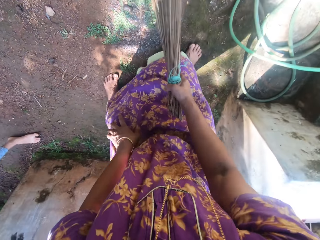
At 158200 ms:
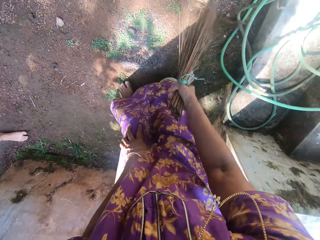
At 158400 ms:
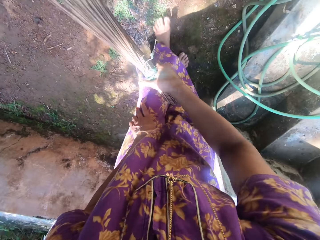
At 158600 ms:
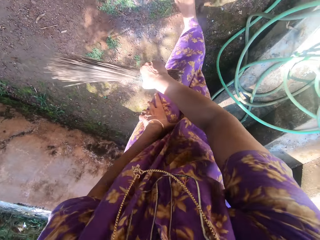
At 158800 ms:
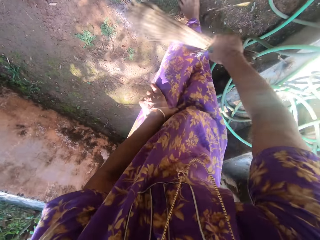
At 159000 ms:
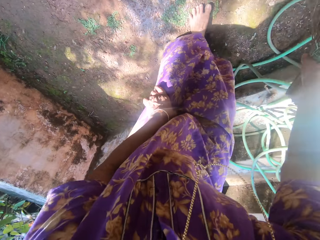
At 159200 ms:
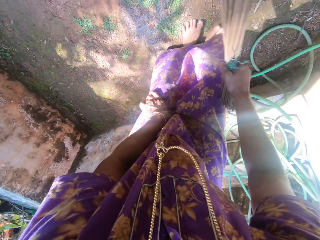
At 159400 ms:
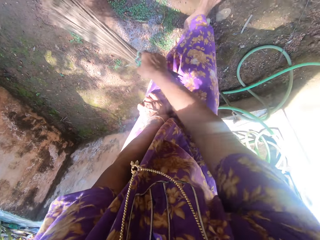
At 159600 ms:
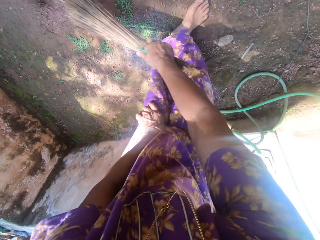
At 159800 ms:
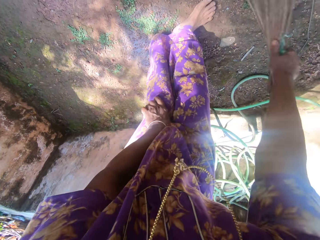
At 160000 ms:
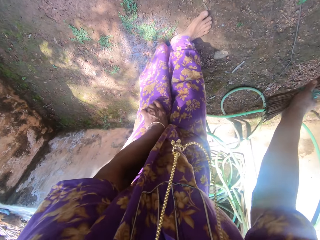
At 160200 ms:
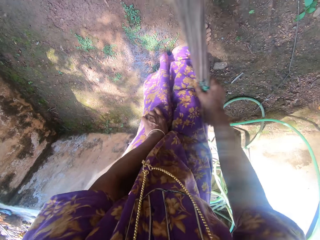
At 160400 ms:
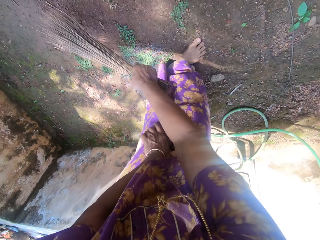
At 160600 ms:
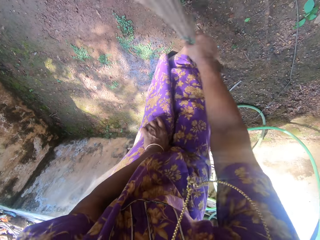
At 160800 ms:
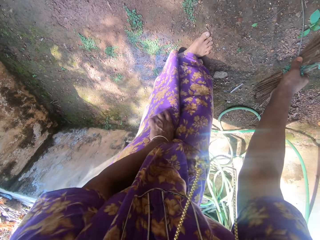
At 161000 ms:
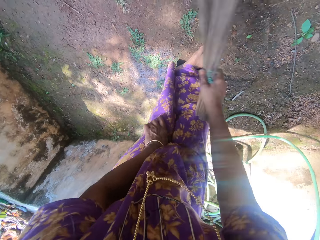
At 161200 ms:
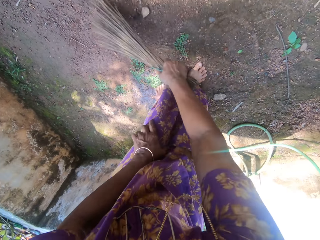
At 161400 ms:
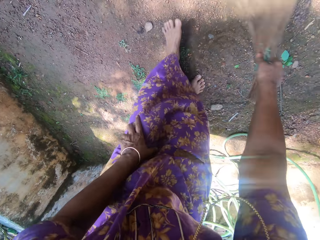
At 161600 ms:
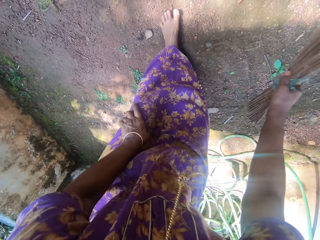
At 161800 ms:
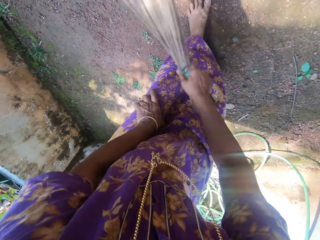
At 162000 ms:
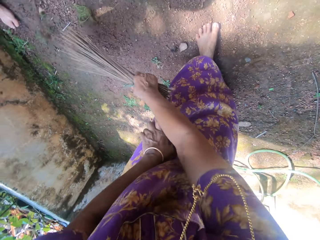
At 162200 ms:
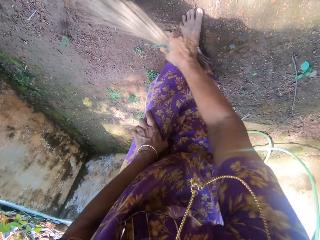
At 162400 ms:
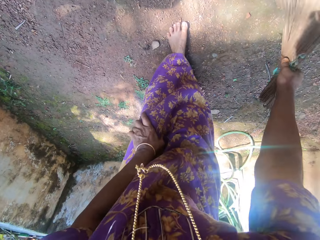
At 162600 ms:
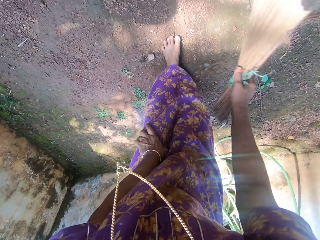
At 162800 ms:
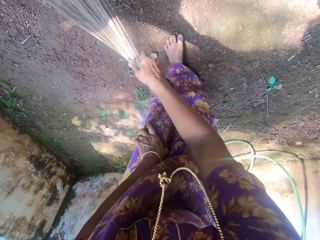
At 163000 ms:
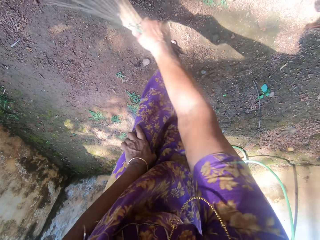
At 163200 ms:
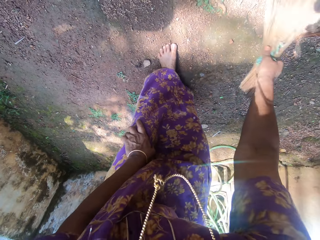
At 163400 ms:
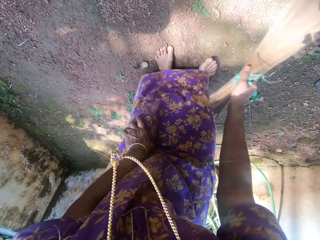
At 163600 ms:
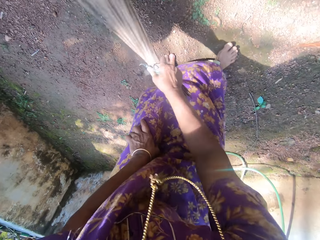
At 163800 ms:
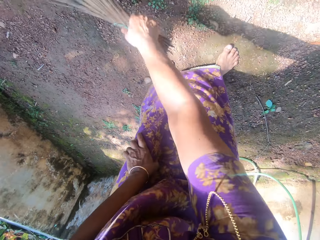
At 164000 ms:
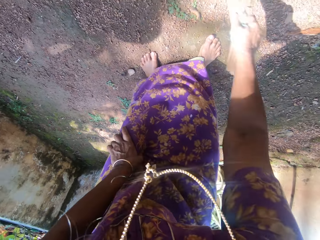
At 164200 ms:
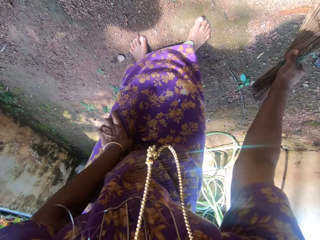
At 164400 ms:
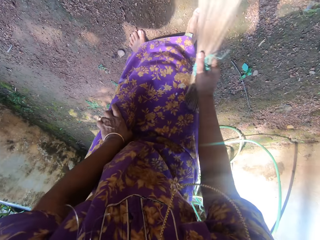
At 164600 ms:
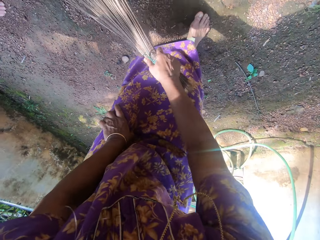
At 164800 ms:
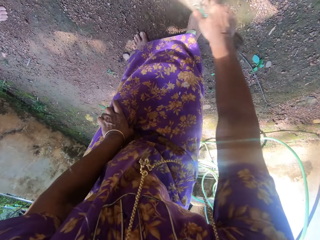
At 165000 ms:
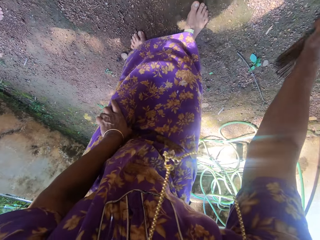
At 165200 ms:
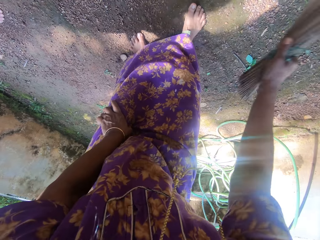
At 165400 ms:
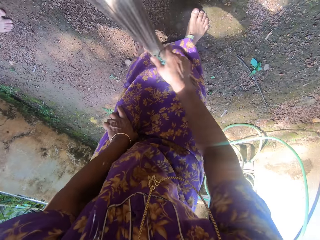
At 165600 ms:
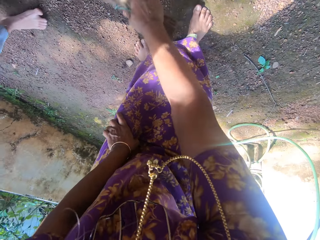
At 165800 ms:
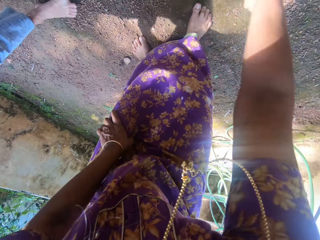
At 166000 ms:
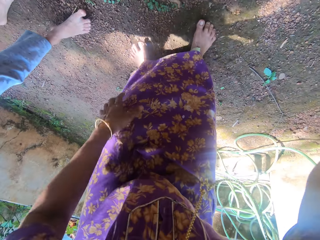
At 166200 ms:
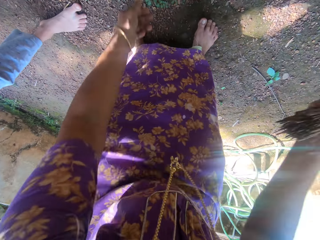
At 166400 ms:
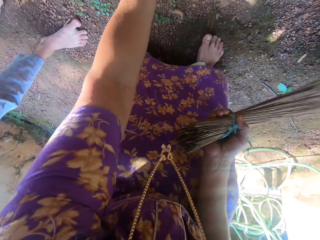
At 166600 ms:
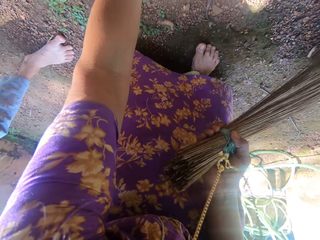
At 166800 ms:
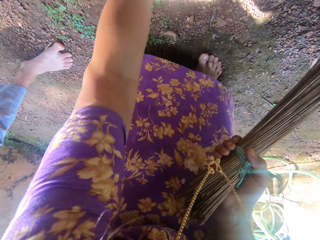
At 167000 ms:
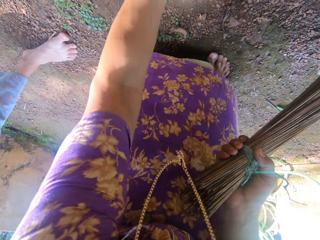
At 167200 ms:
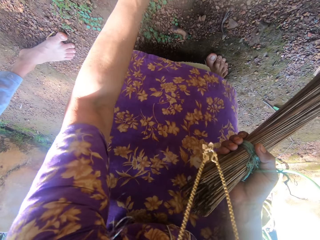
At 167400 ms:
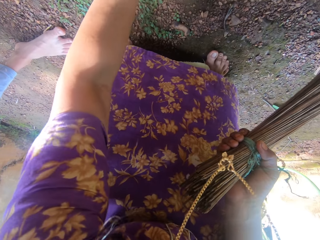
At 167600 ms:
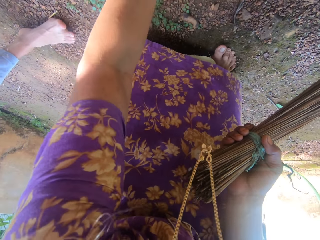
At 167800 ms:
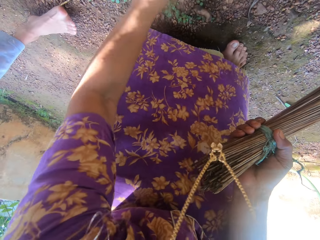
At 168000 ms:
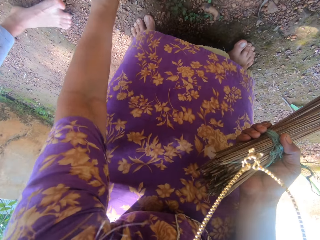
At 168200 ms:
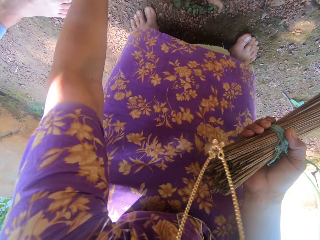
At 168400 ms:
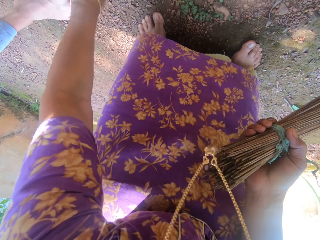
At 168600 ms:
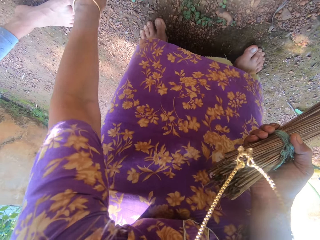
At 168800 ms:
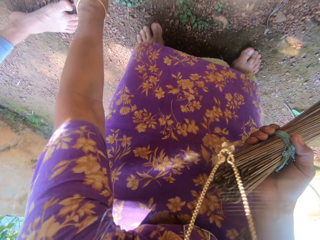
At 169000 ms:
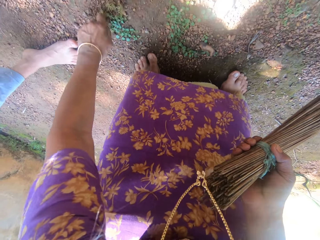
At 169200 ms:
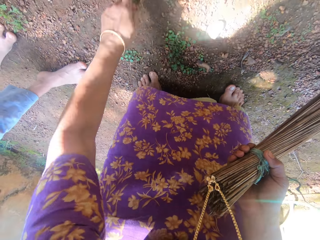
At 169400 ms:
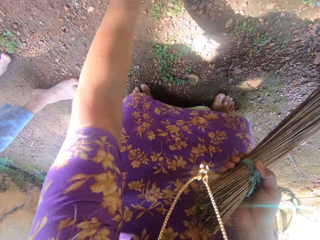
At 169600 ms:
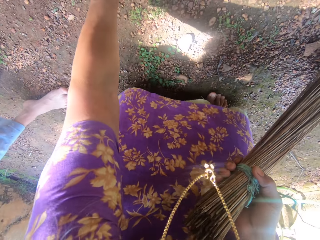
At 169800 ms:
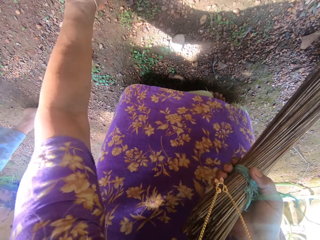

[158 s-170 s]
A child walks along the camera wearer as she sweeps. The camera wearer uproots grasses from the ground on the compound with her left hand.

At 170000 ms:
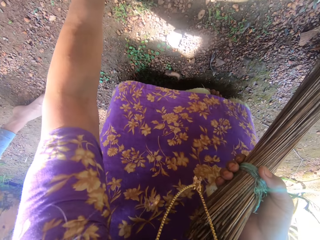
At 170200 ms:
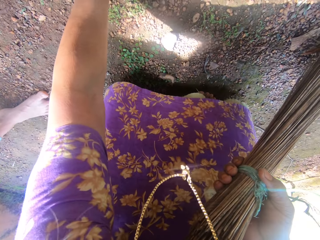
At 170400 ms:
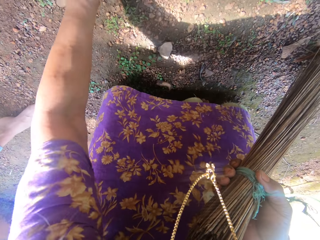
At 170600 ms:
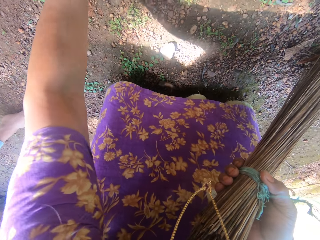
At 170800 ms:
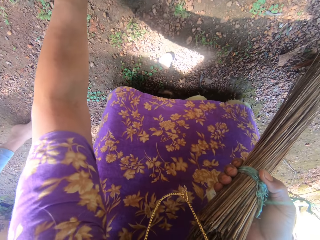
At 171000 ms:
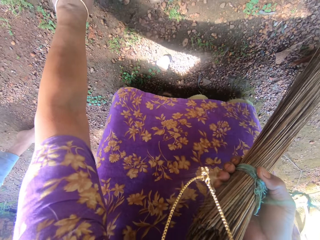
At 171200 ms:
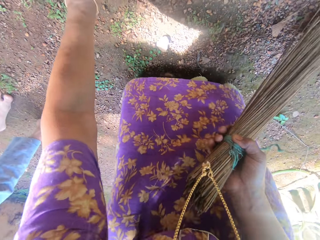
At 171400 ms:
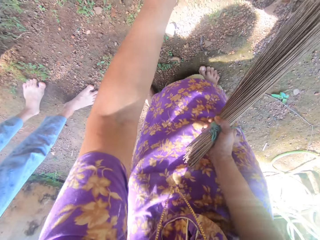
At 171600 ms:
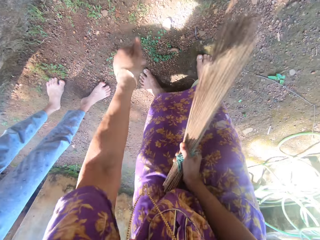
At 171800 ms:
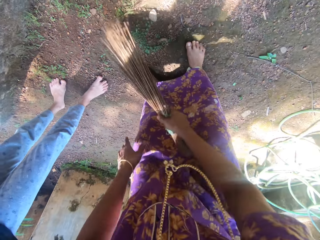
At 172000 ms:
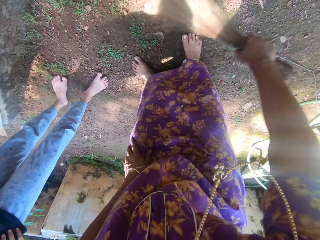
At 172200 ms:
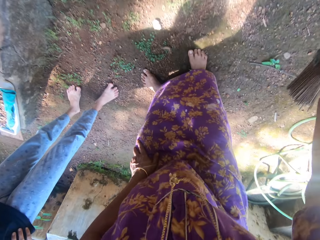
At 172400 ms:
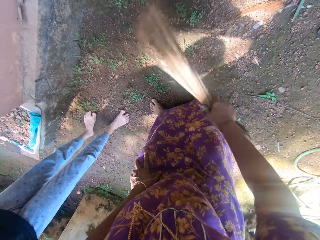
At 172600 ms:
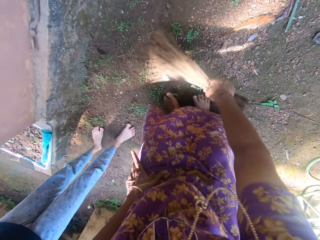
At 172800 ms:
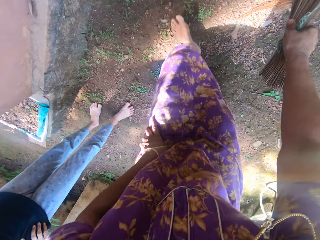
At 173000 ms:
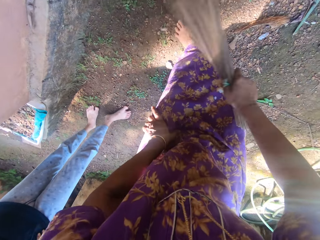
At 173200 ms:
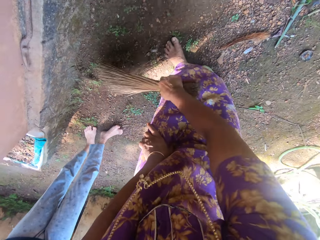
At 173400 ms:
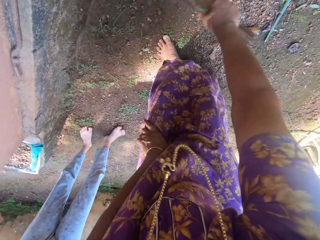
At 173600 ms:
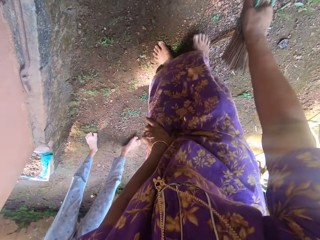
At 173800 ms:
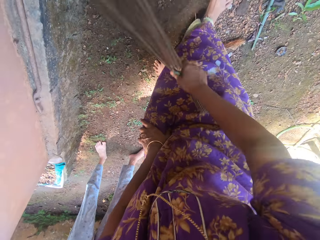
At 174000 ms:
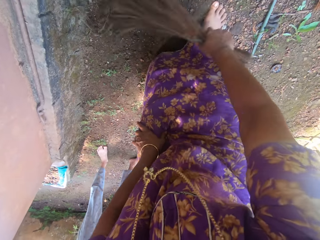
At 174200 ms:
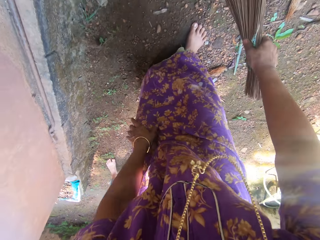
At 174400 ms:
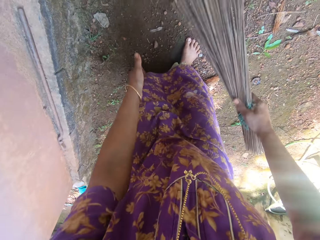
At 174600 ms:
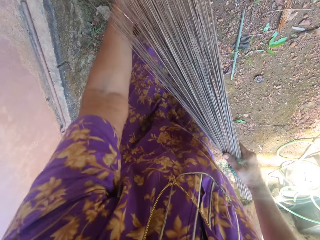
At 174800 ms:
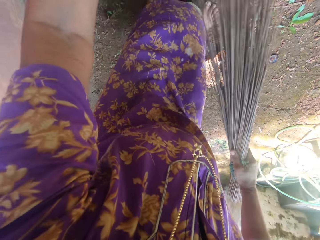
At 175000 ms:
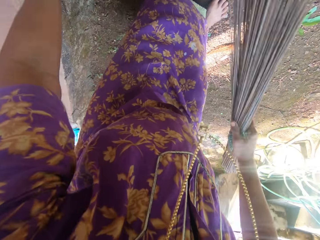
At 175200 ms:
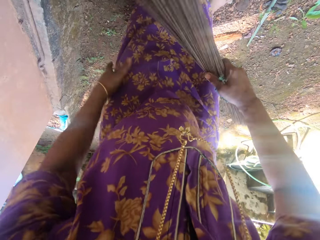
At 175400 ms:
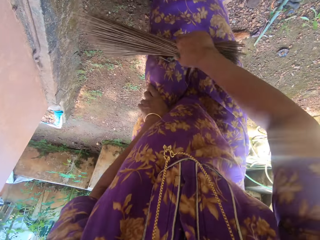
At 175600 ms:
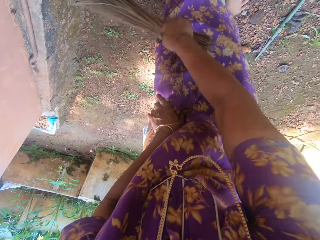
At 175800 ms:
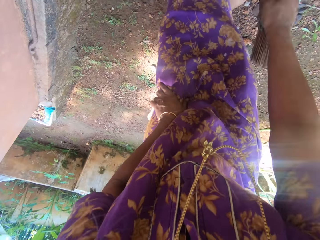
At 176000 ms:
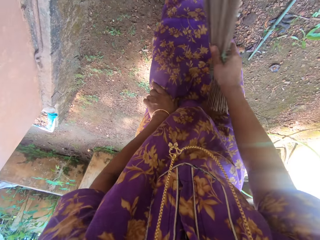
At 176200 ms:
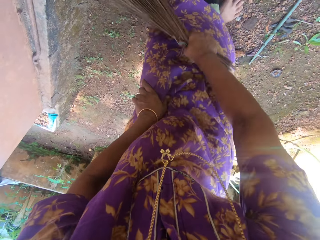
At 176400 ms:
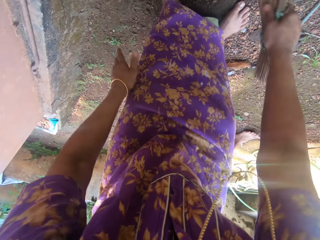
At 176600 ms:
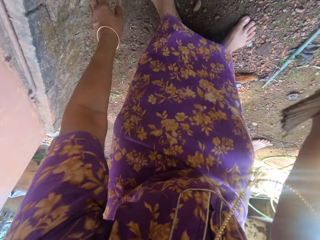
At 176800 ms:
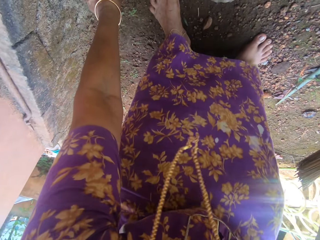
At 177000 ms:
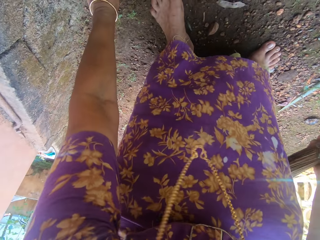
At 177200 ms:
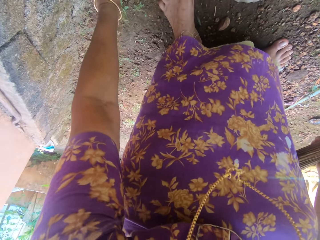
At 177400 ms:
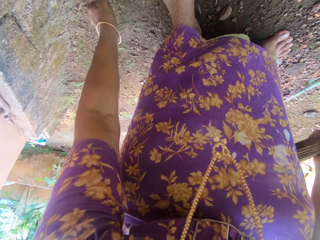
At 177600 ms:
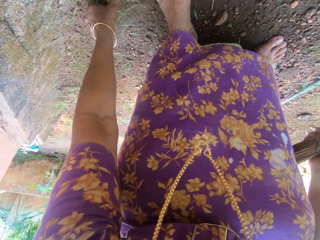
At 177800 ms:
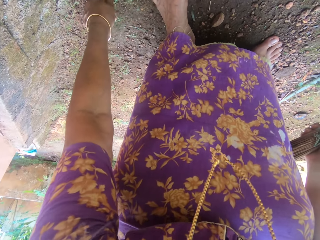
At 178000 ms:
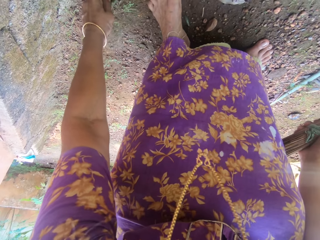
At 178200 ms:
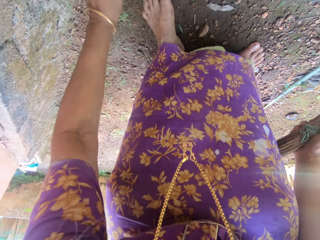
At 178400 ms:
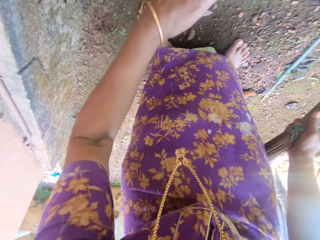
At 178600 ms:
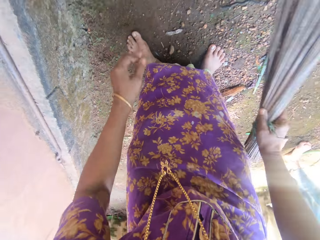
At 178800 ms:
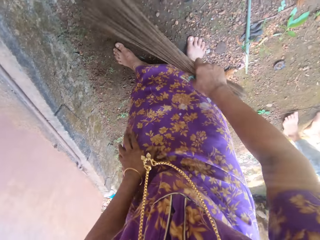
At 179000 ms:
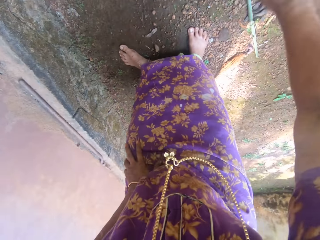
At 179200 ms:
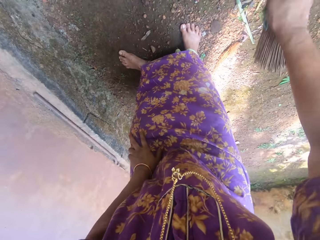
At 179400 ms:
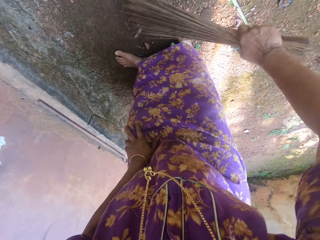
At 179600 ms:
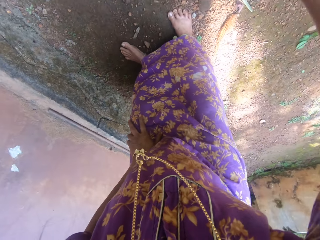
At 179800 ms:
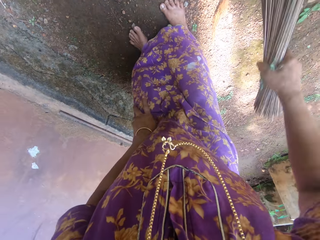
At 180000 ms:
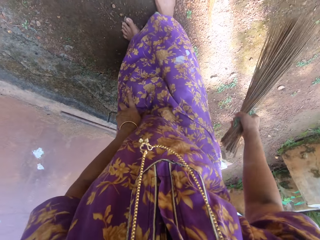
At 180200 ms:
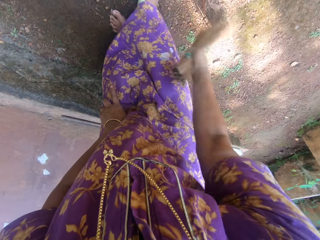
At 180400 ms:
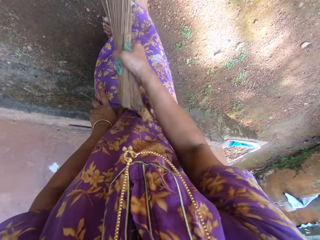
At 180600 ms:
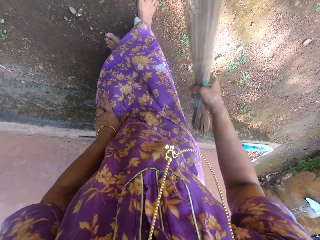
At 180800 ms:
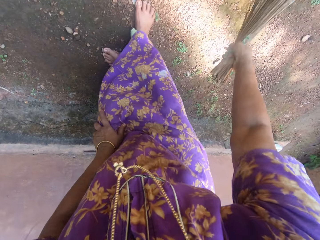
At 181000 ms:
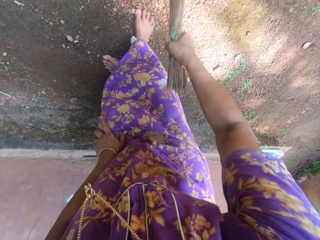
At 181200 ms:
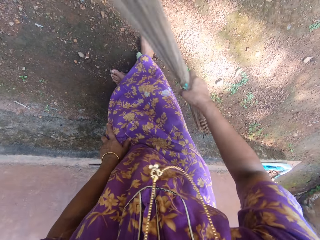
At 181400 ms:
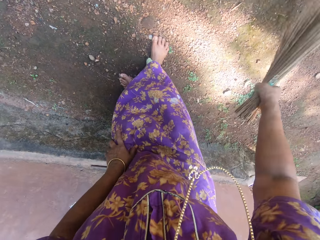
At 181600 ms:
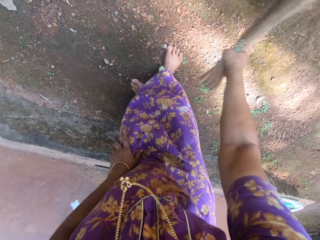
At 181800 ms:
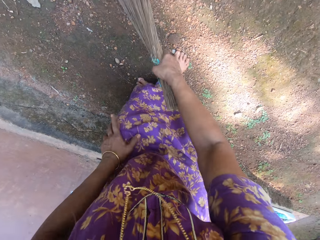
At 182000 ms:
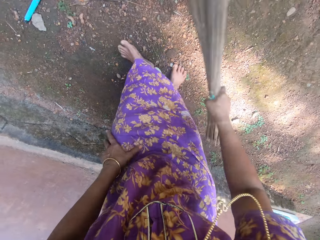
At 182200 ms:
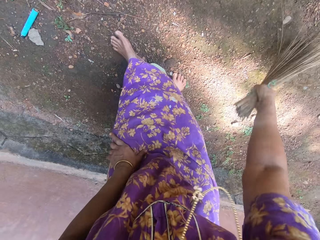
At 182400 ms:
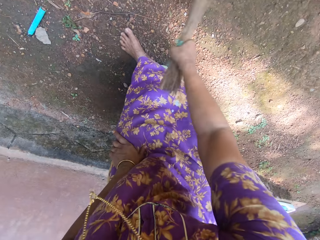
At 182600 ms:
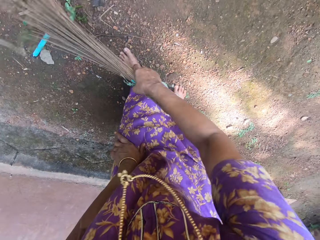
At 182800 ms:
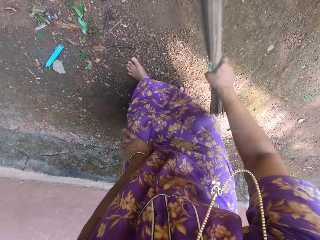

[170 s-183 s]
The camera wearer sweeps the floor of the compound with the broom in her right hand. She holds something in the compound. She sweeps the compound. She uproots grasses or weeds from the ground on the compound with her left hand. She throws the weeds. She sweeps the floor of the compound with the broom in her right hand.
